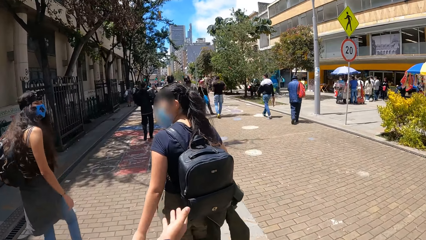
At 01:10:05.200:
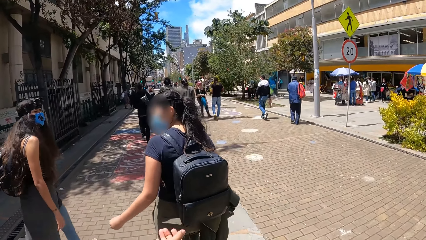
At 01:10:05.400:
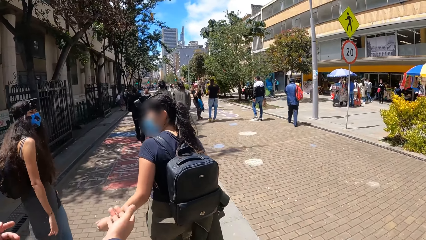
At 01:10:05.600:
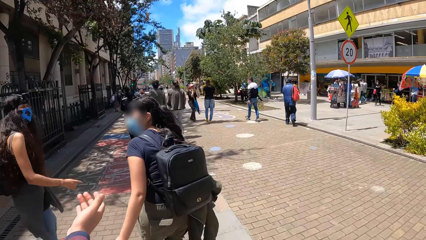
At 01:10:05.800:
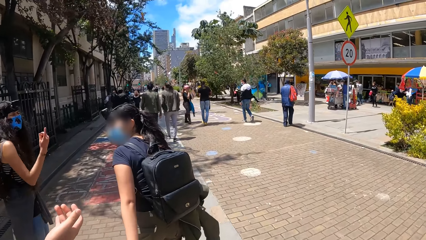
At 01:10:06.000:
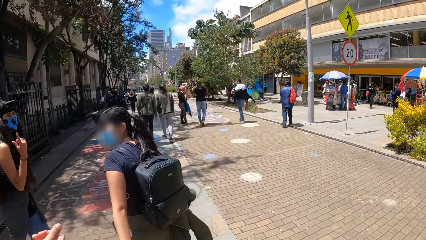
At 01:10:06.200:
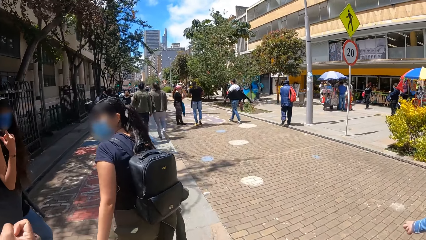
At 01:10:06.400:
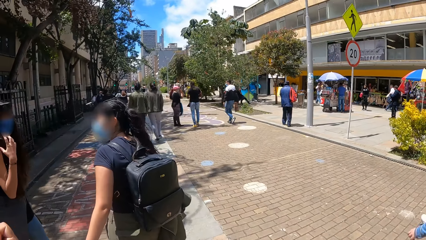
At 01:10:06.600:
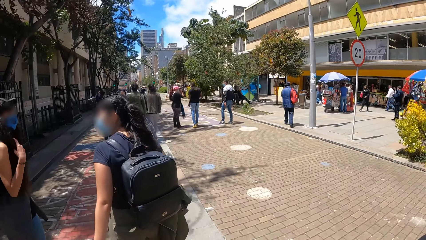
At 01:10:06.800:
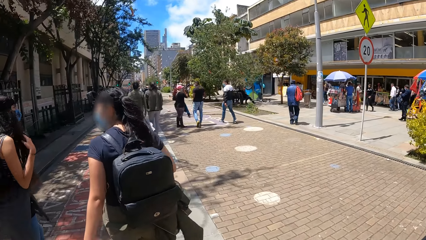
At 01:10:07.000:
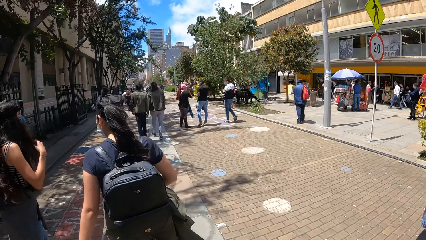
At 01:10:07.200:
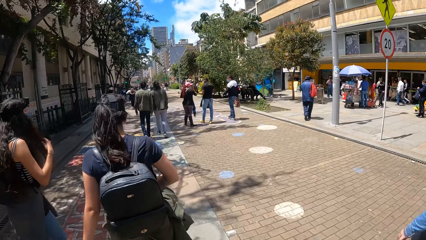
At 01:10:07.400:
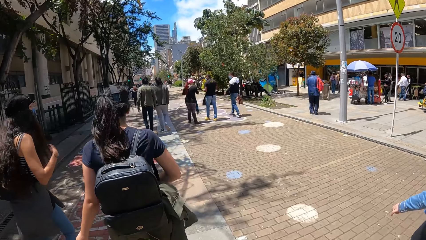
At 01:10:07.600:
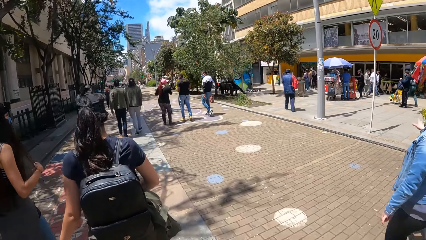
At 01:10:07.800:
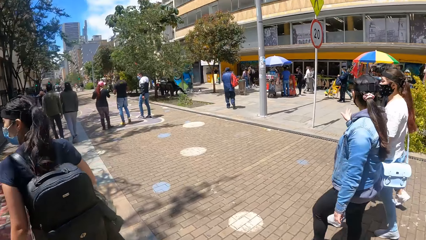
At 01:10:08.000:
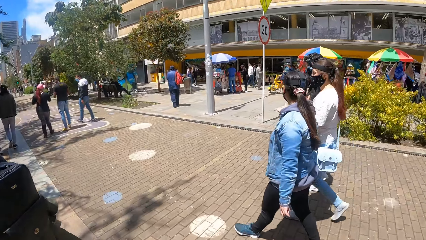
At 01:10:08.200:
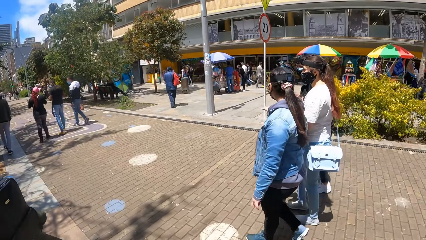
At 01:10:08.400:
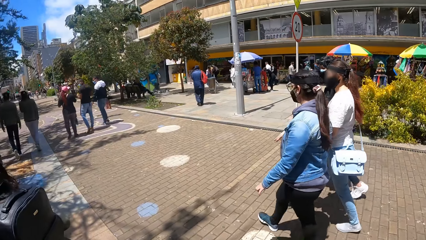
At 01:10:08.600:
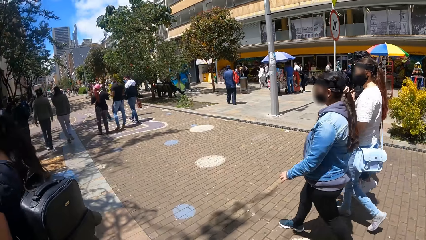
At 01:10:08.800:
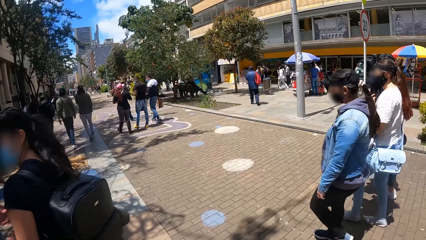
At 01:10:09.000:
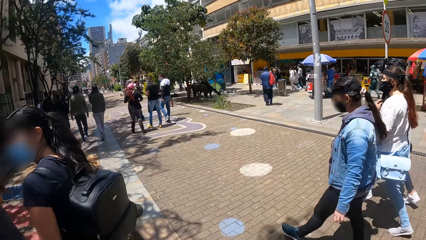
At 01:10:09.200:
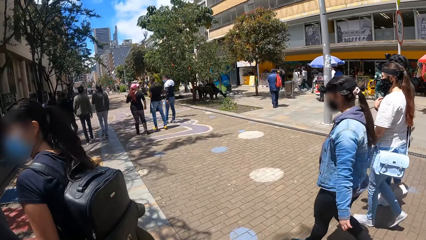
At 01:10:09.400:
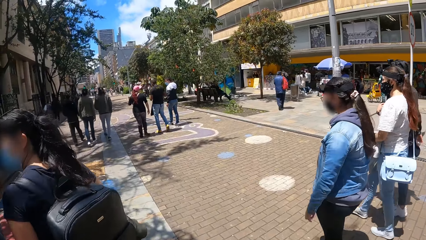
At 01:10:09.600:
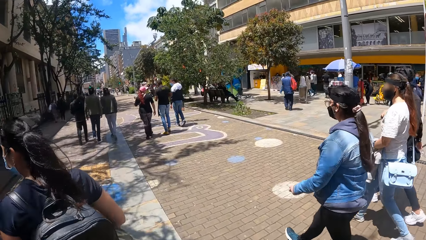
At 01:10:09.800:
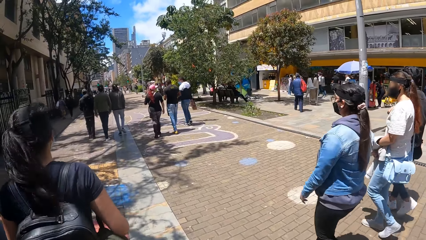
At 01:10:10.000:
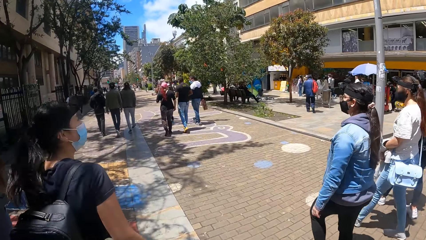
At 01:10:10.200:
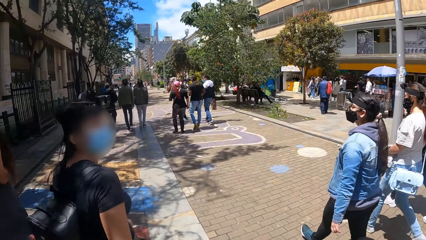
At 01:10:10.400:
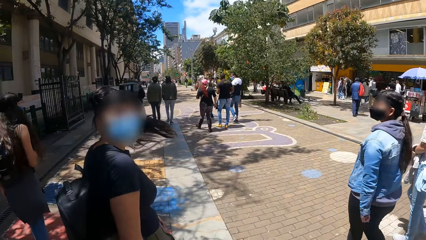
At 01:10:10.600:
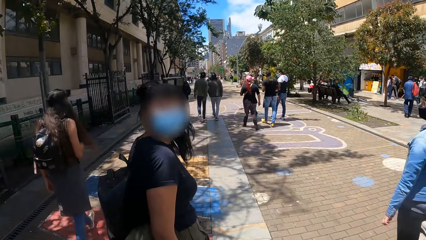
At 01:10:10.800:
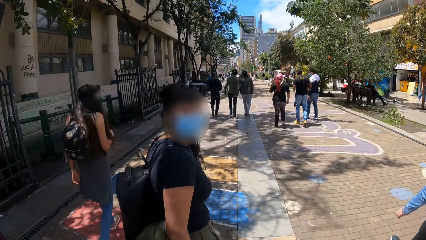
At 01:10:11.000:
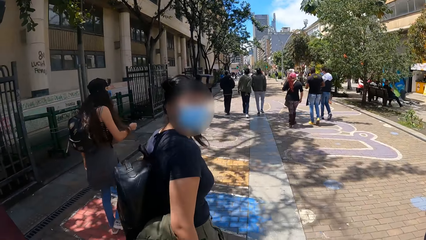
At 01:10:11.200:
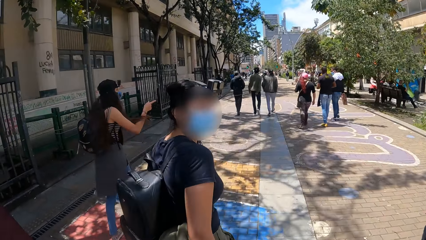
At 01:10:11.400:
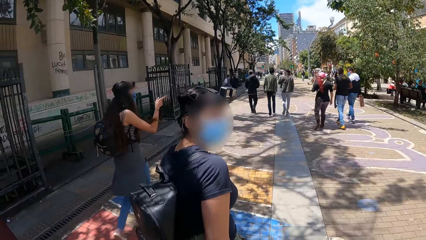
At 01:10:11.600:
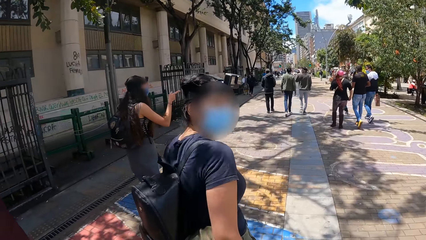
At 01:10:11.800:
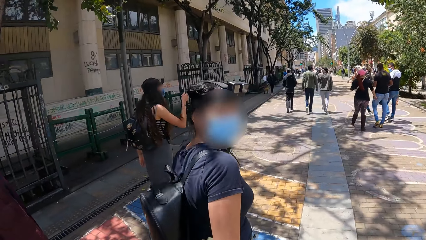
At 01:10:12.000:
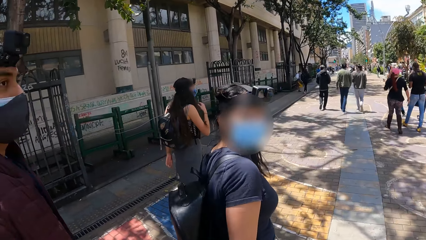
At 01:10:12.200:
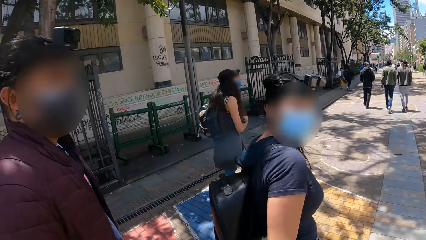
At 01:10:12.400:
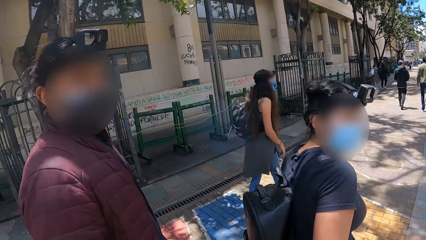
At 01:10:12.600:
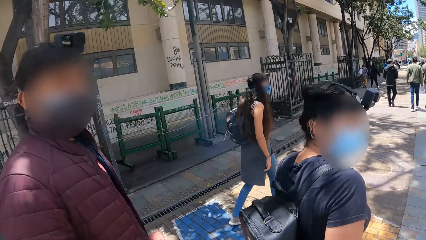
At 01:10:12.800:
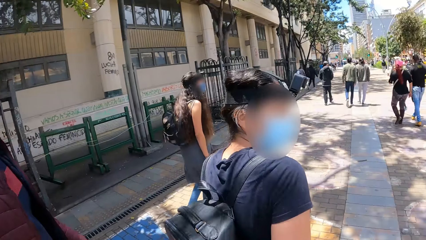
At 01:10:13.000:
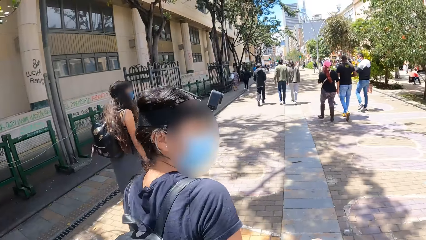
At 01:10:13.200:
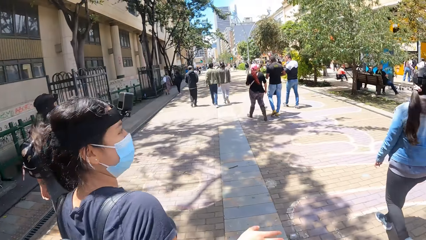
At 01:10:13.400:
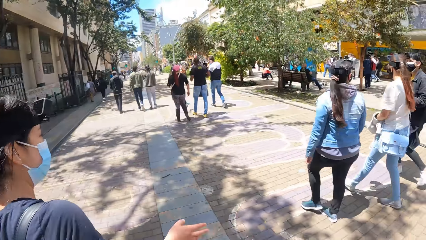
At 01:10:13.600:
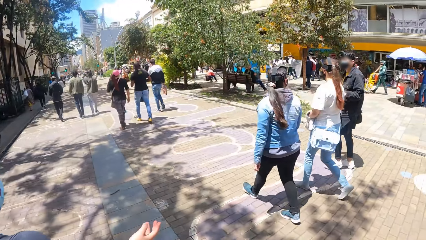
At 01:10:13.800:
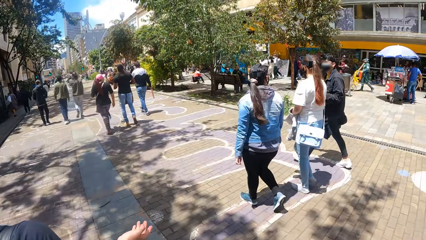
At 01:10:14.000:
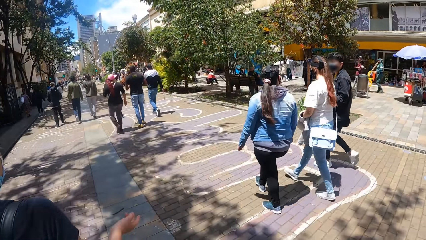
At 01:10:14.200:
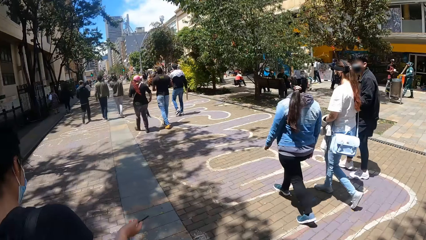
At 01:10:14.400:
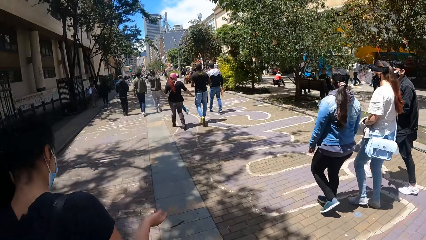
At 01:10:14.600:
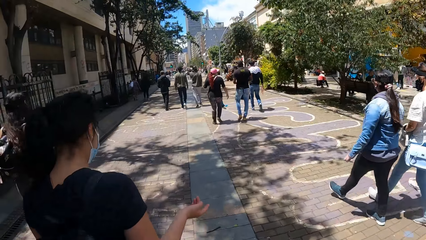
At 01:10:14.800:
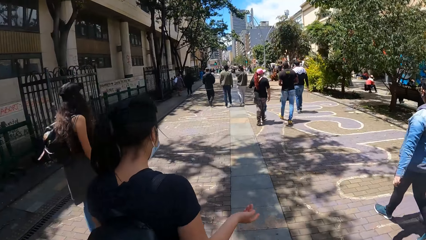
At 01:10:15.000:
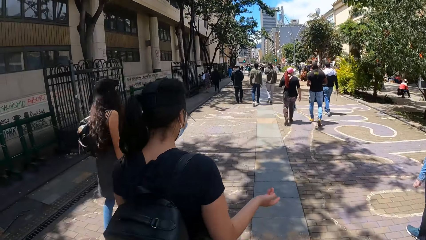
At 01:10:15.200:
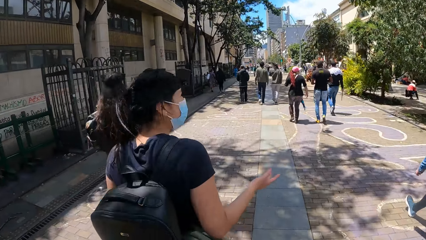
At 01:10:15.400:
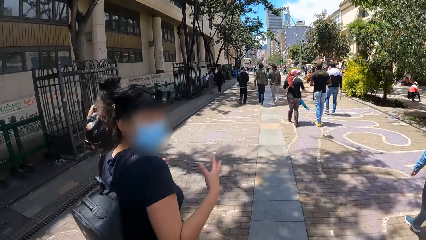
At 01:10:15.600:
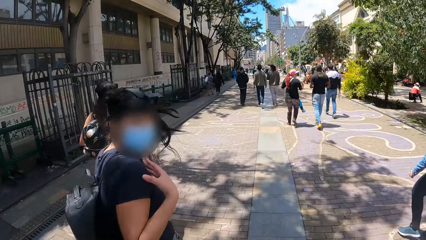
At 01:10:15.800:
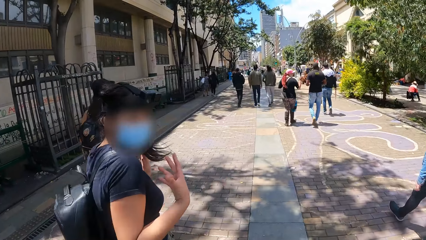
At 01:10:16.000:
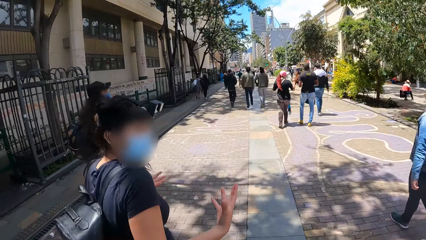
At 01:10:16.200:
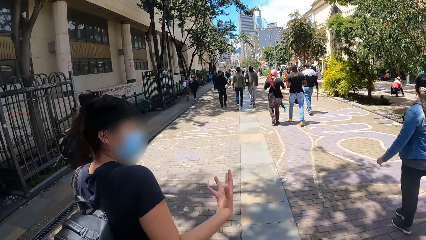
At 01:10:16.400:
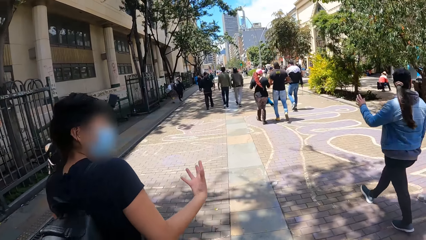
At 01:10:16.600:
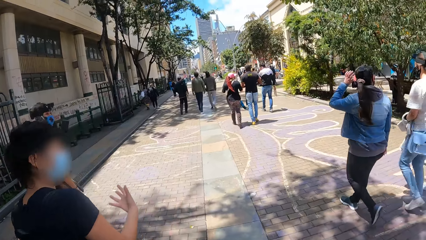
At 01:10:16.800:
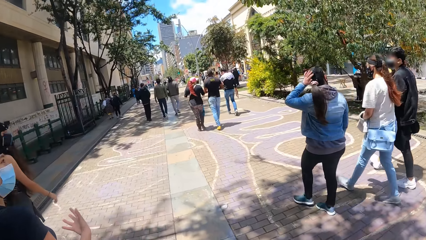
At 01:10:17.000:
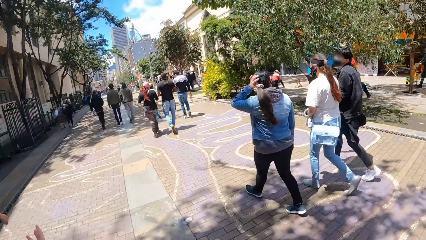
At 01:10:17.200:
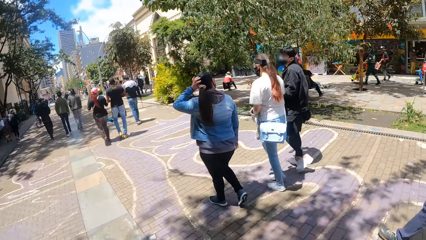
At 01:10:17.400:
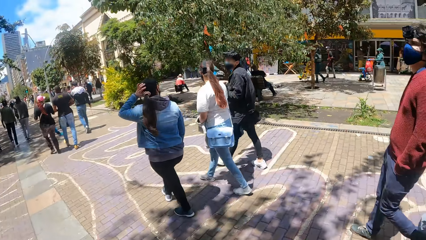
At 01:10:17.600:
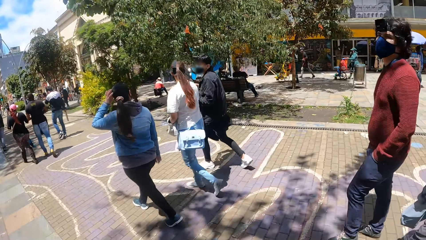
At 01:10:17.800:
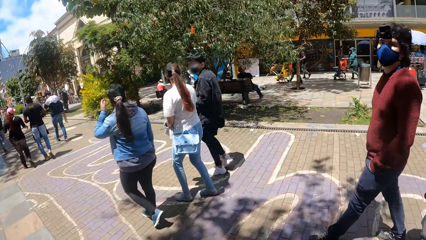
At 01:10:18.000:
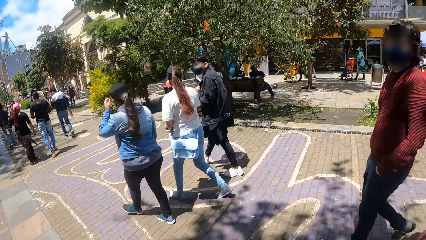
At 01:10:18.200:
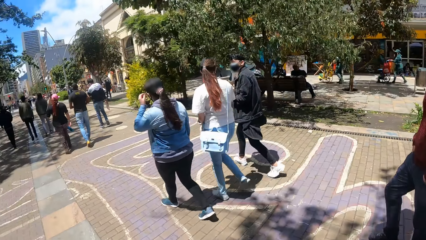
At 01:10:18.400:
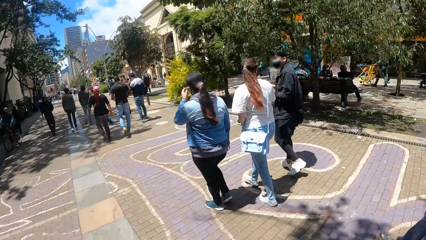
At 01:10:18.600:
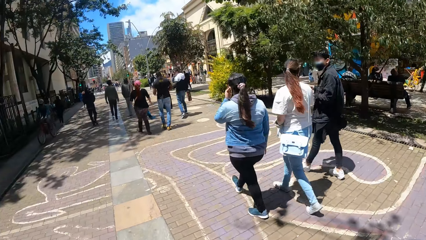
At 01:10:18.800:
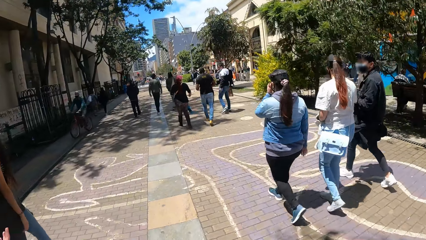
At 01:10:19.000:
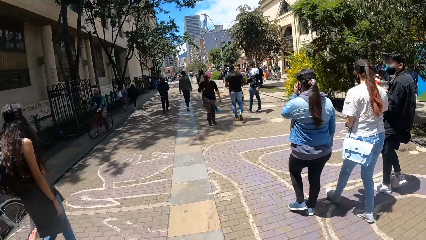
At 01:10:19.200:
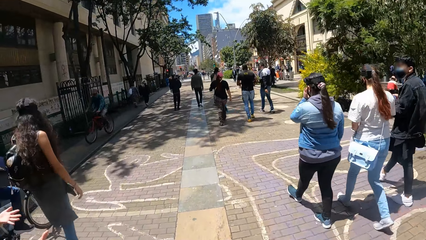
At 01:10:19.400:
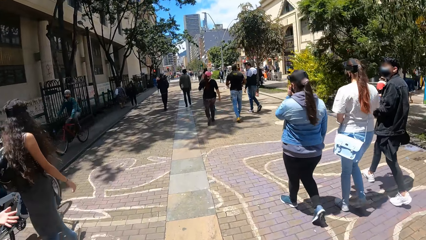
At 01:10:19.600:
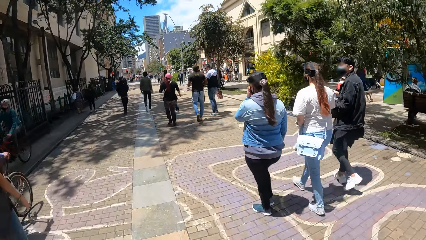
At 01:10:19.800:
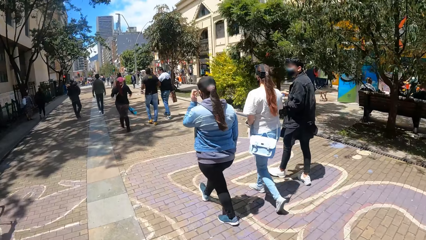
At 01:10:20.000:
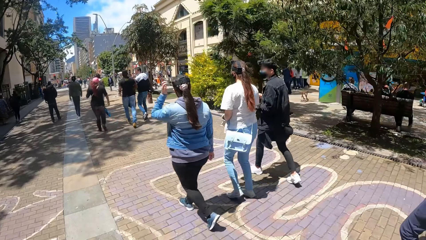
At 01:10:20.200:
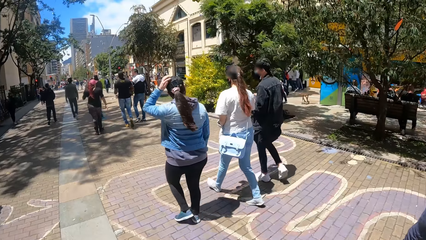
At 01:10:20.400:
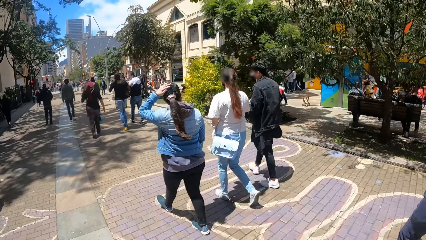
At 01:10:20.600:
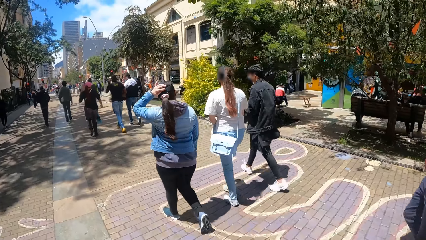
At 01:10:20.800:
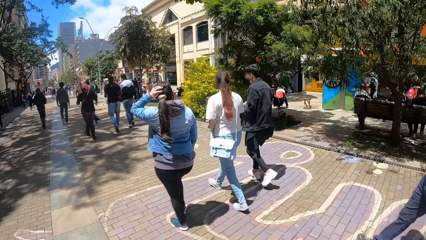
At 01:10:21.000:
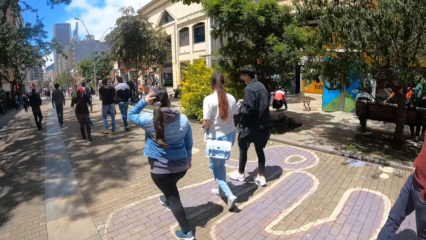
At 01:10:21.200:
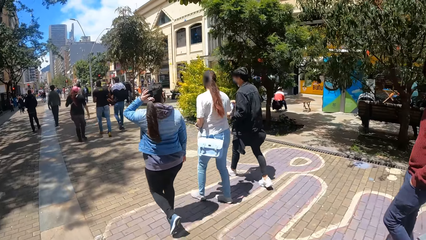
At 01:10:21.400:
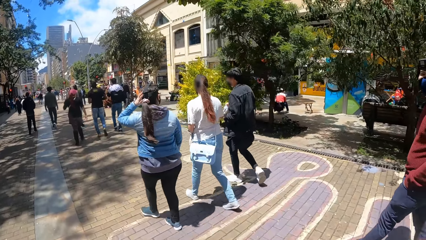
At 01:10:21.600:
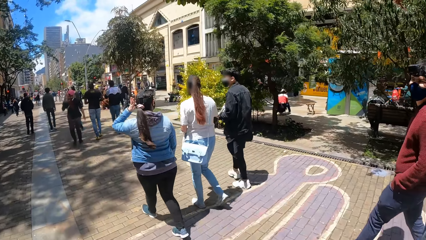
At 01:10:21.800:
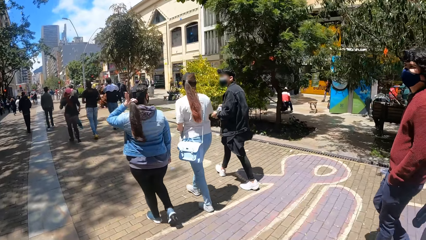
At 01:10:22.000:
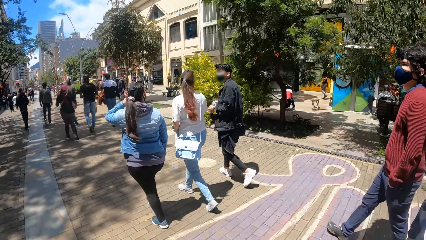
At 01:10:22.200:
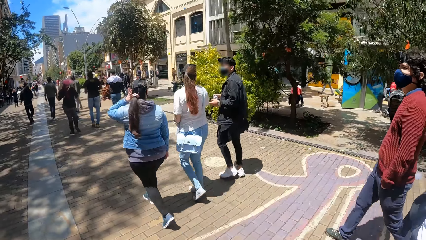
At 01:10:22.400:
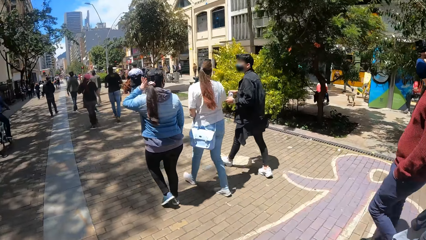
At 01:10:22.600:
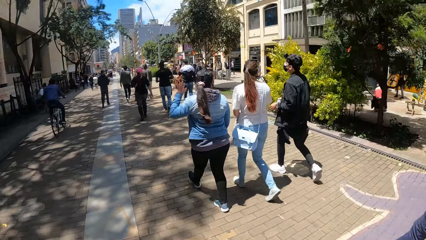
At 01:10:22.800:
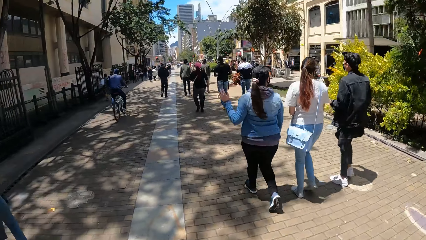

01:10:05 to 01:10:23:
The camera wearer walks in a crowded place. They interact with a woman. They walk in a crowded place. They interact with the woman. They look around.
